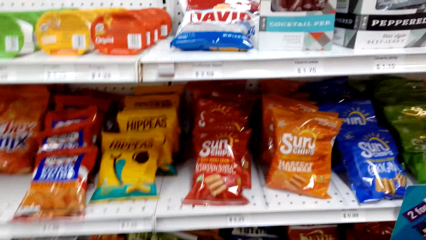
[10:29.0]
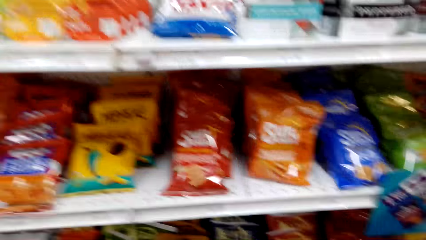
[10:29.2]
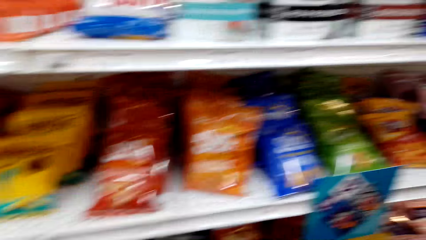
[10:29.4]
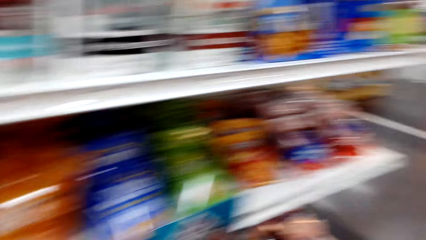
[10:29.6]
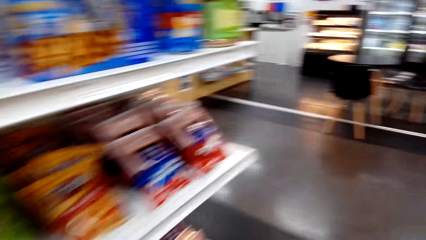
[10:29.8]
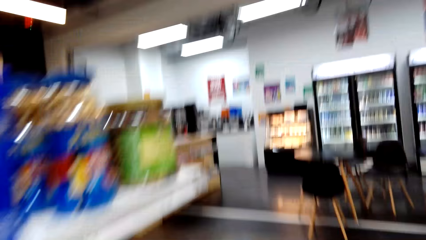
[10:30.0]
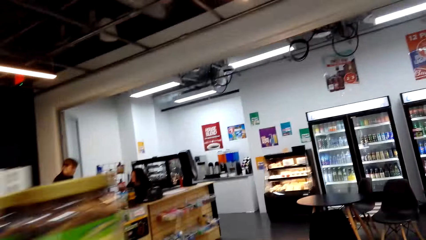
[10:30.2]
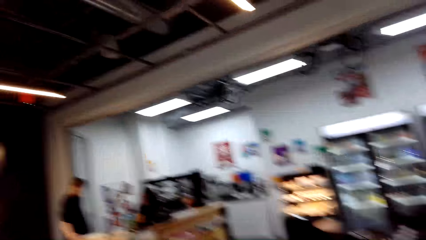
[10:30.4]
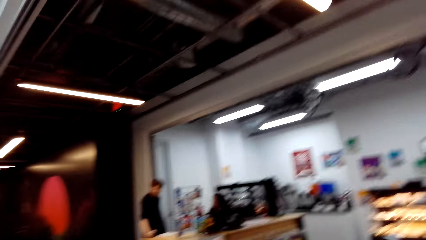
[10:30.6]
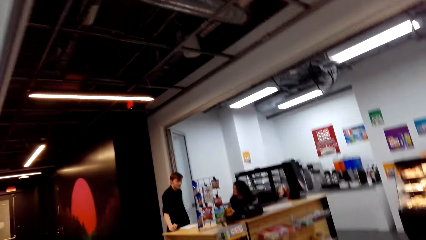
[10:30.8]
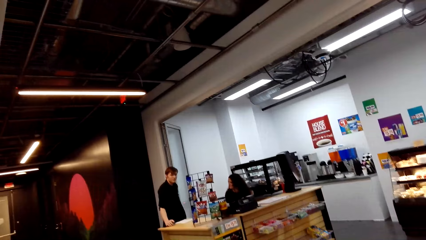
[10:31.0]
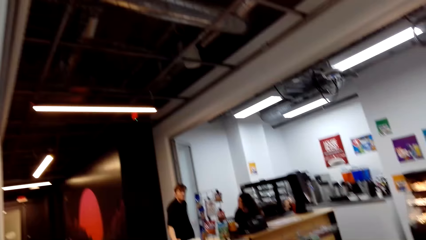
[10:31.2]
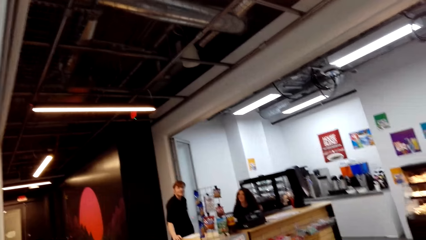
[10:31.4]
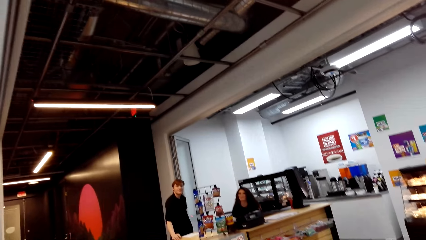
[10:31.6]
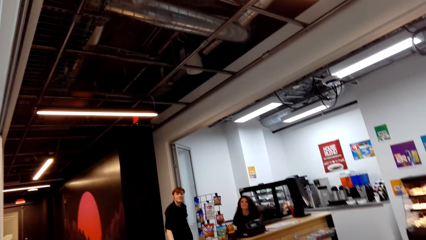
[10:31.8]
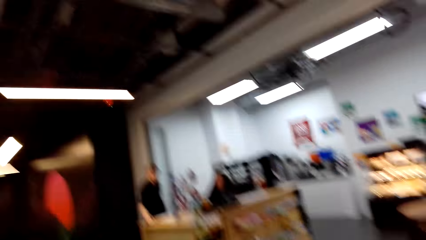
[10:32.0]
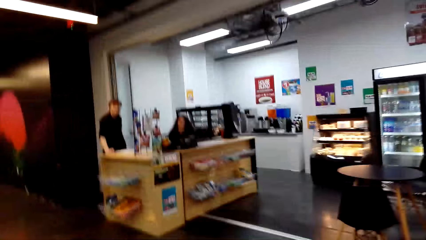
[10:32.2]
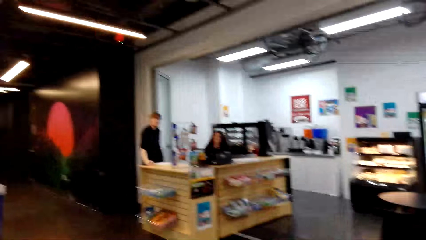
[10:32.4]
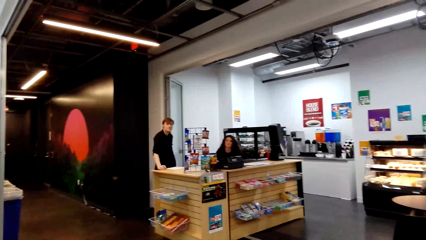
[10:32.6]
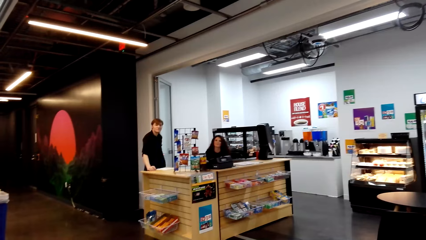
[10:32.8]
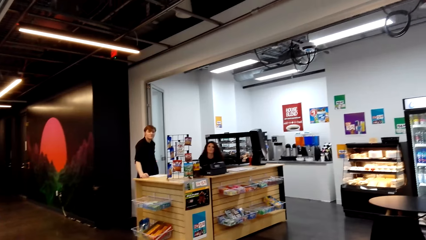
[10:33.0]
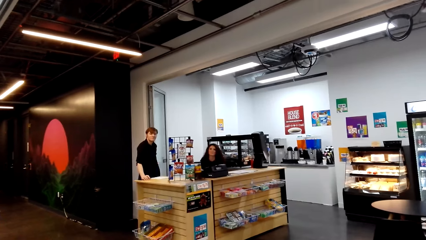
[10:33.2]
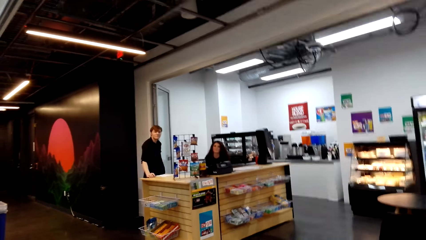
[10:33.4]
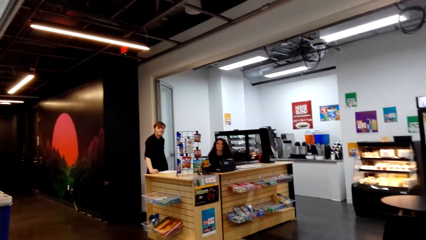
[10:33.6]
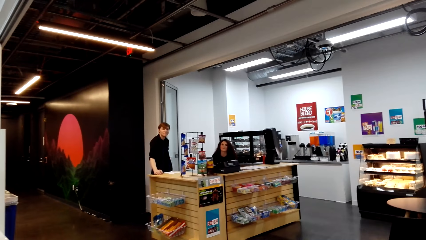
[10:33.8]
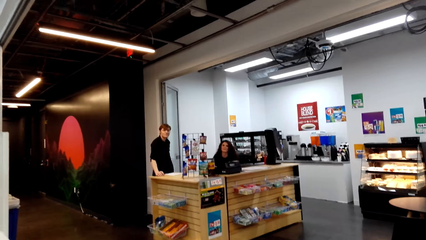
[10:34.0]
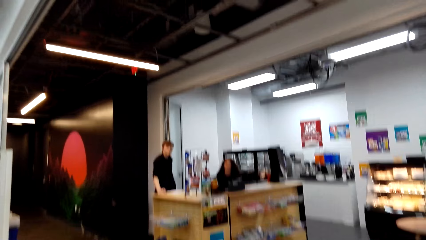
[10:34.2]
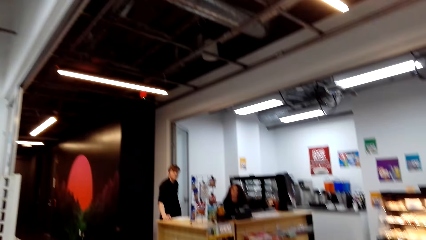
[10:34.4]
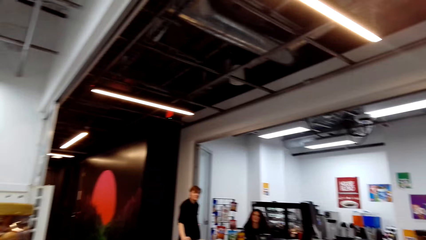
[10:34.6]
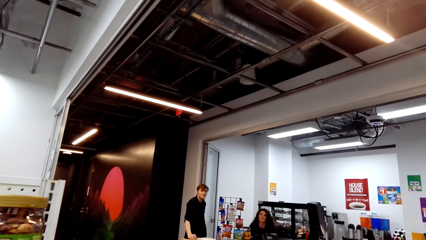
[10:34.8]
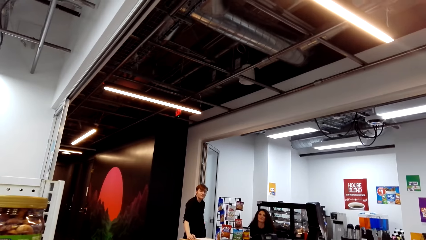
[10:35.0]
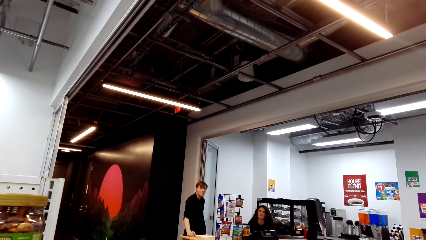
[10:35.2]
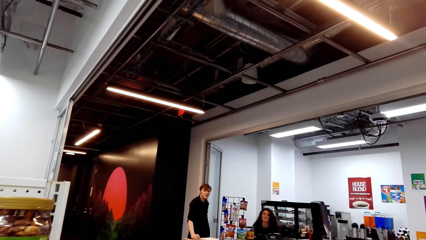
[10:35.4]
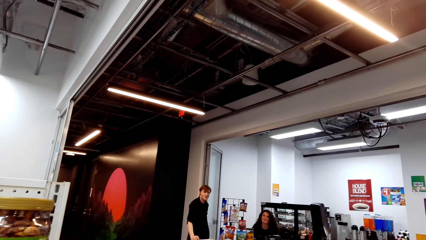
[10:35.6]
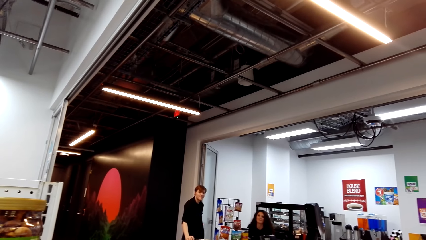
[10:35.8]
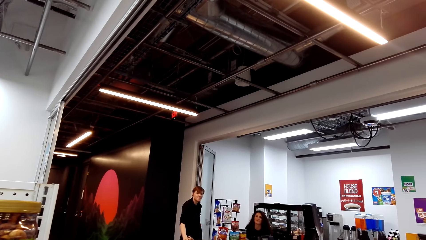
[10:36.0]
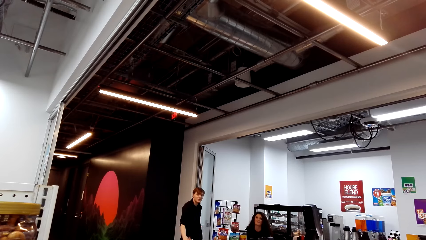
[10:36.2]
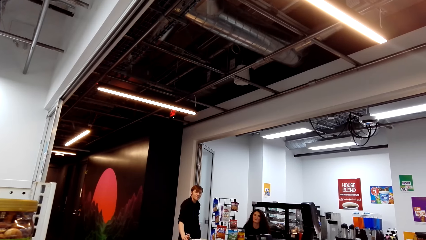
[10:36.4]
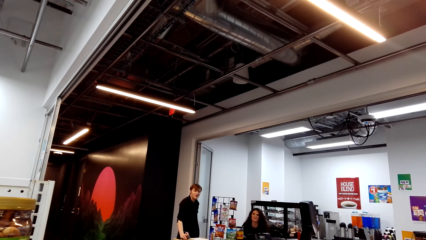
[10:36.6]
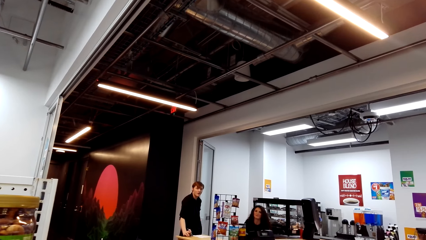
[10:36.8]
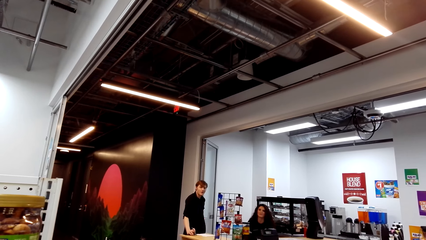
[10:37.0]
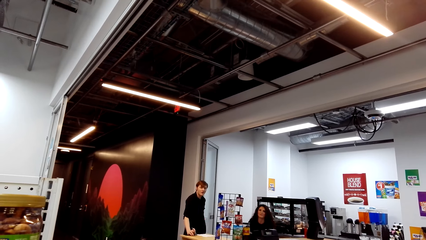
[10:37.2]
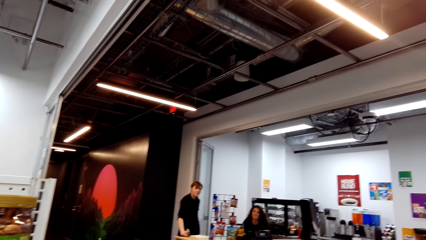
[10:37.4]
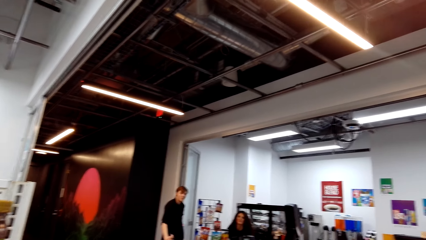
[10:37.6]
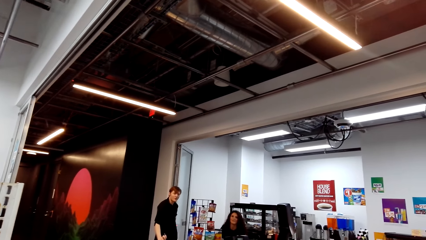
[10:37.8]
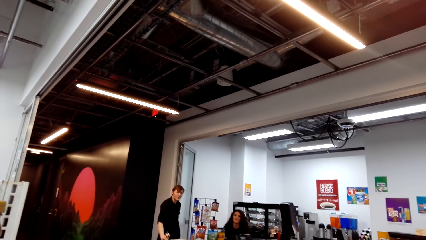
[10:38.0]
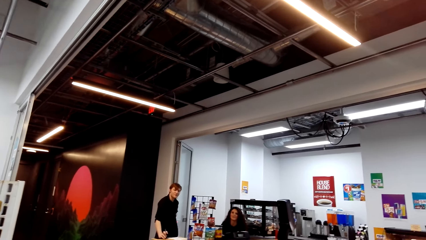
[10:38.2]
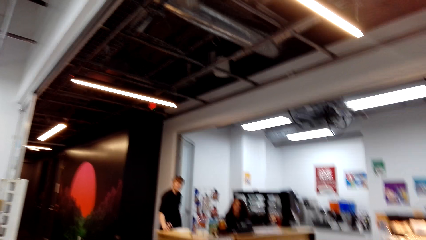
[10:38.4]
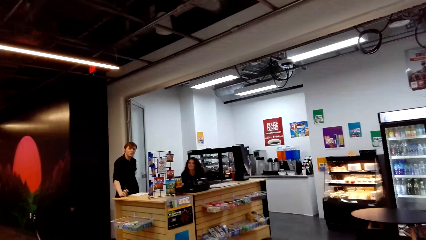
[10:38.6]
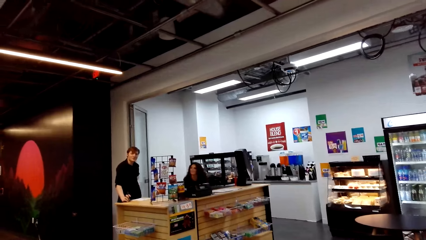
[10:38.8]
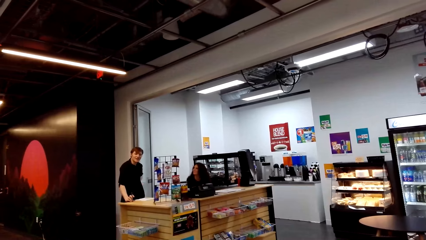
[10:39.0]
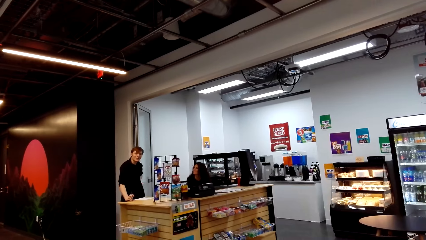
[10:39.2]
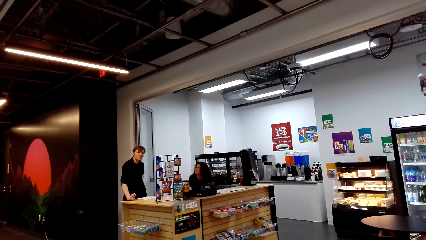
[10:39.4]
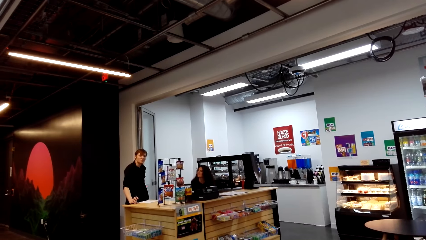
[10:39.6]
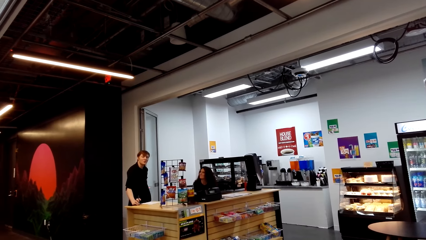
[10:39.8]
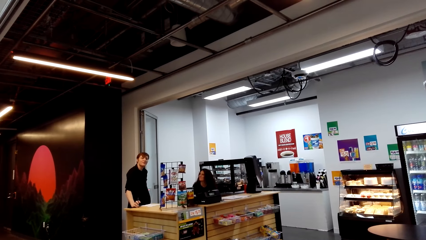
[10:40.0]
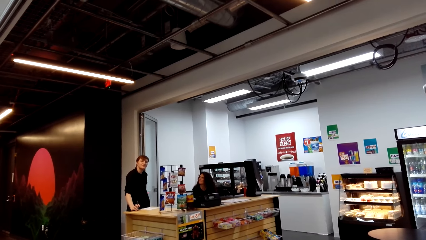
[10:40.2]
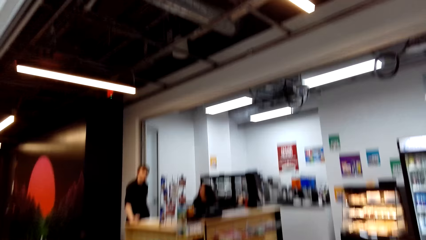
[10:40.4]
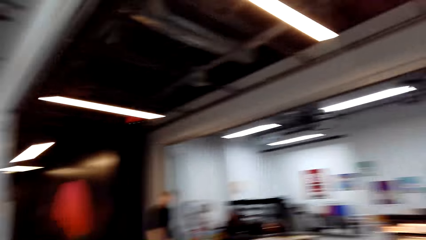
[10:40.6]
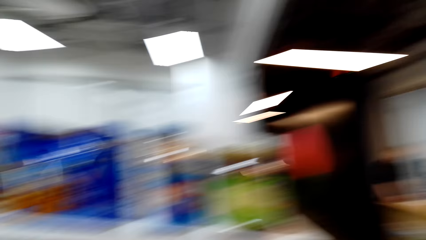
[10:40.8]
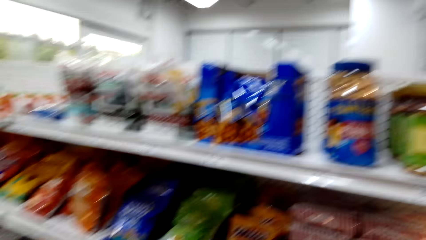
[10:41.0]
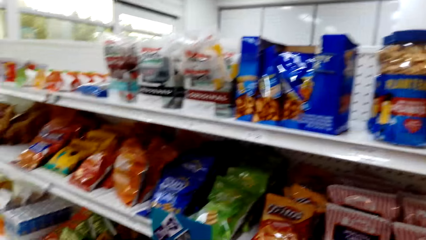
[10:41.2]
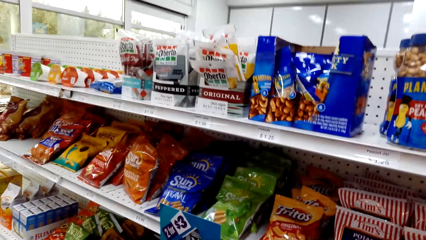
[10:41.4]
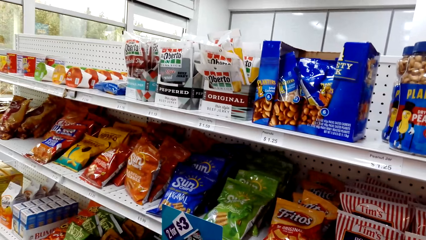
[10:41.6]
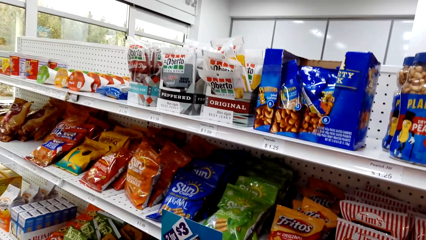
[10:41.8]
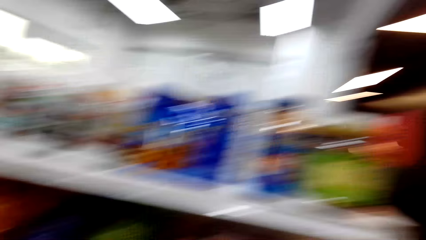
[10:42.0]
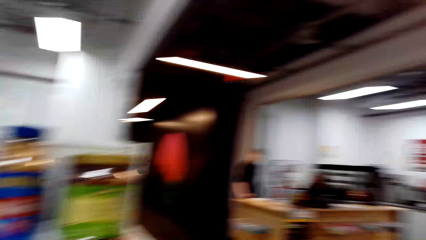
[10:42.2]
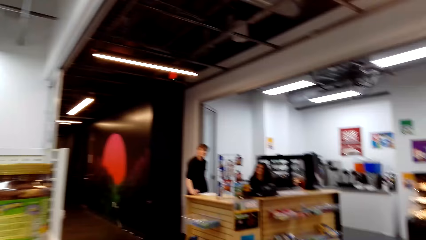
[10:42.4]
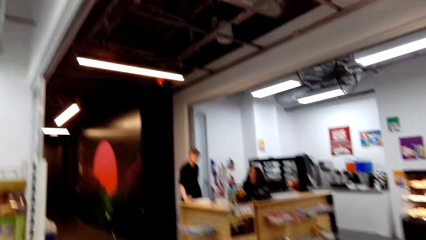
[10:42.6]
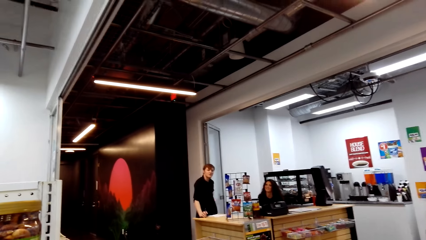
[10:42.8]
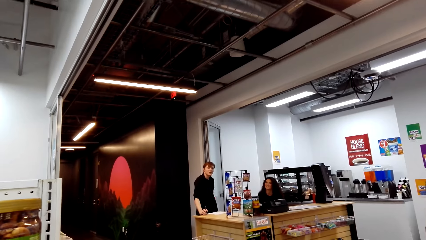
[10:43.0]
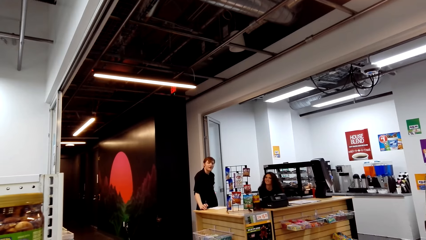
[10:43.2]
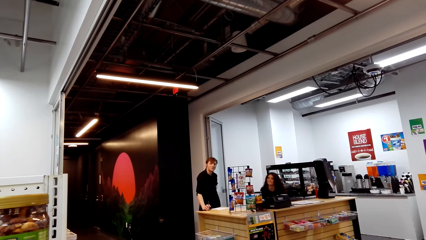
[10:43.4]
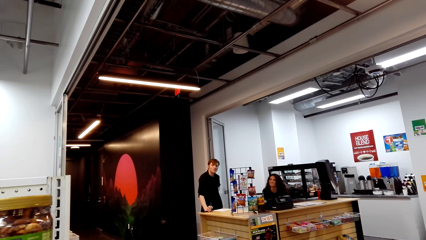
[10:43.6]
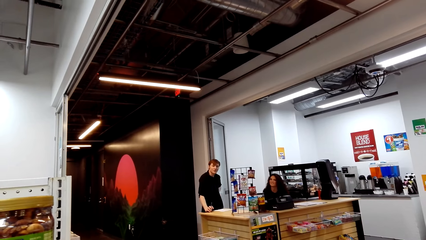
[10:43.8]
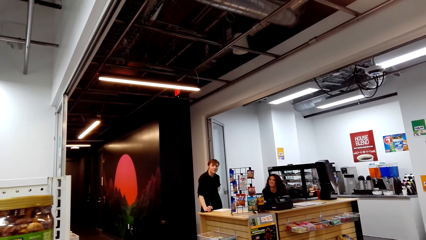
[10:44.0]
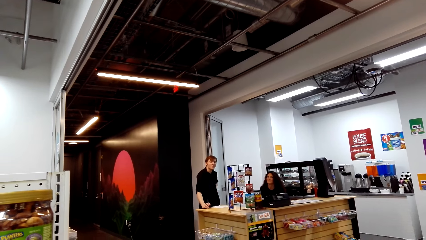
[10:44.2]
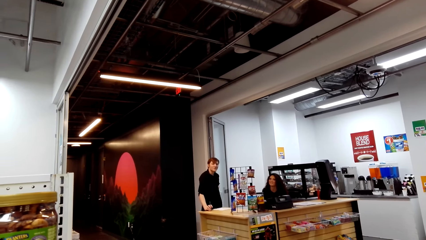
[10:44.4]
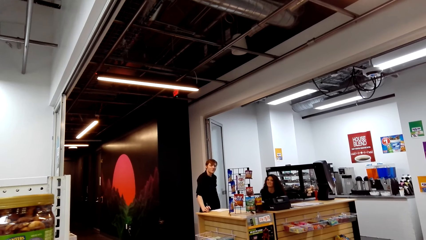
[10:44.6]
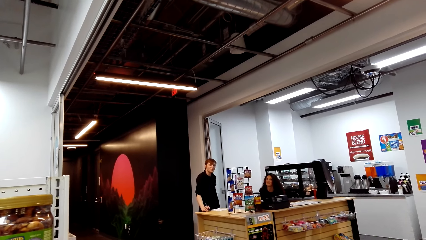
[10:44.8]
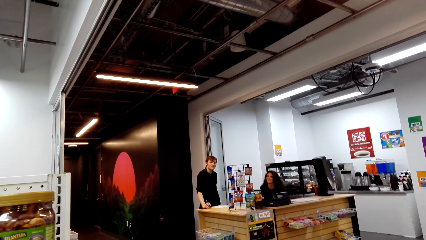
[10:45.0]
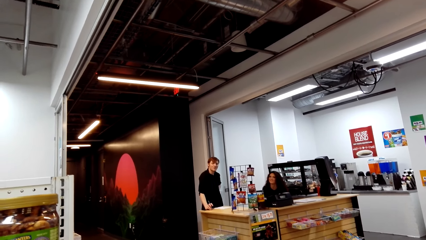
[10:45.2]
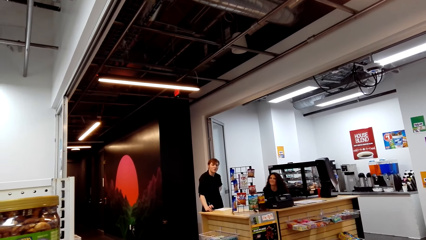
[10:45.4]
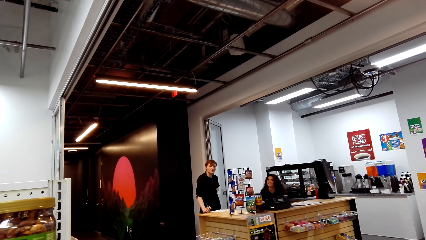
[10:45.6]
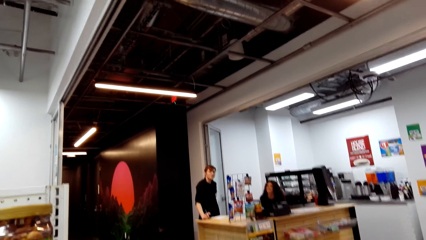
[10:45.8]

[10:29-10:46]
The camera wearer converses with a cashier and another cashier.
